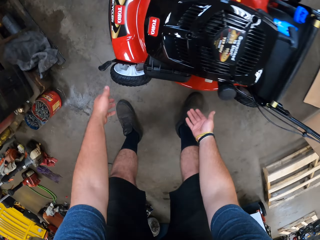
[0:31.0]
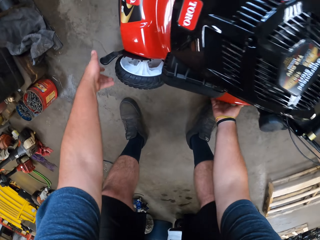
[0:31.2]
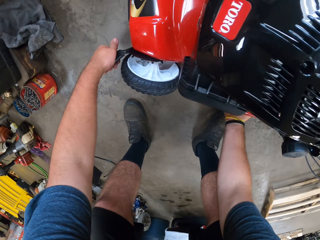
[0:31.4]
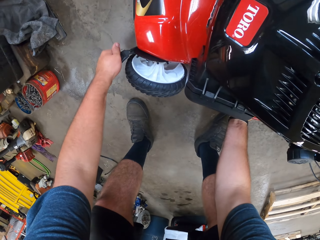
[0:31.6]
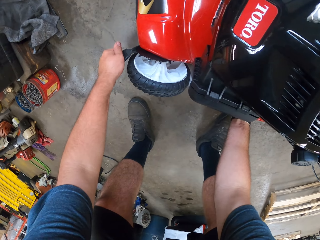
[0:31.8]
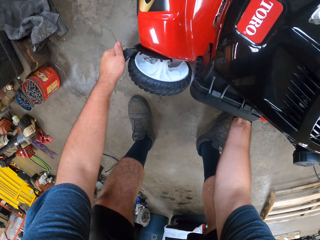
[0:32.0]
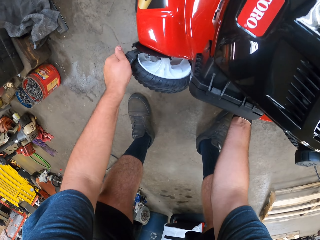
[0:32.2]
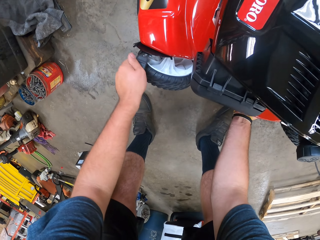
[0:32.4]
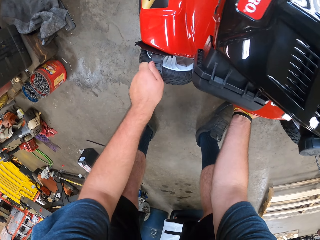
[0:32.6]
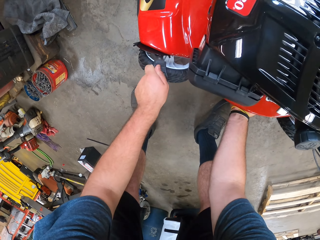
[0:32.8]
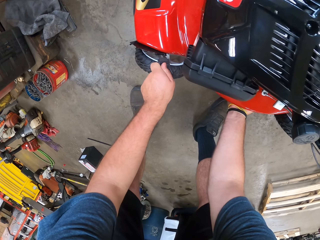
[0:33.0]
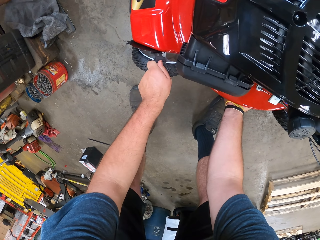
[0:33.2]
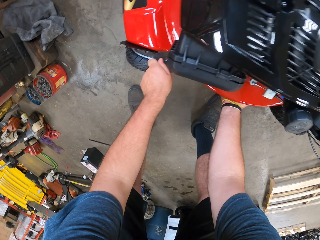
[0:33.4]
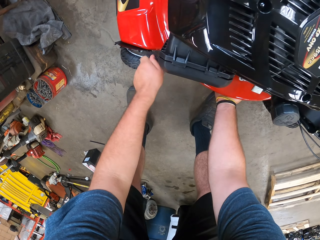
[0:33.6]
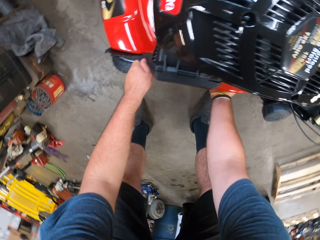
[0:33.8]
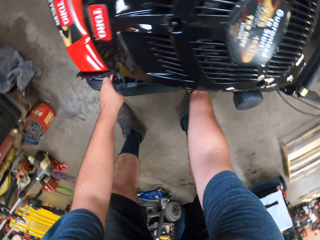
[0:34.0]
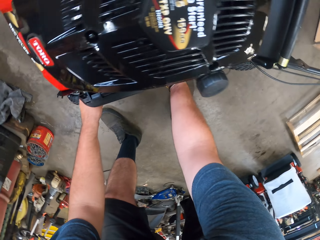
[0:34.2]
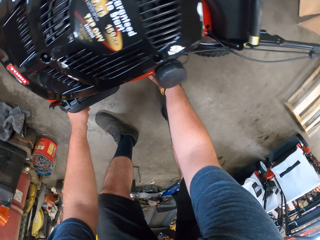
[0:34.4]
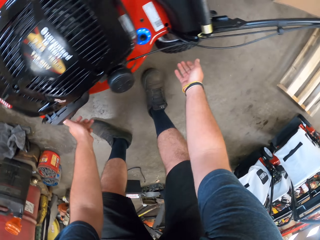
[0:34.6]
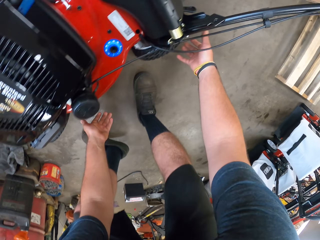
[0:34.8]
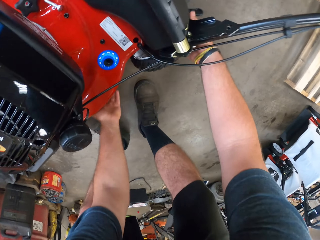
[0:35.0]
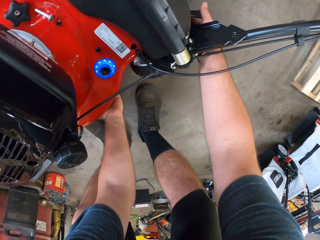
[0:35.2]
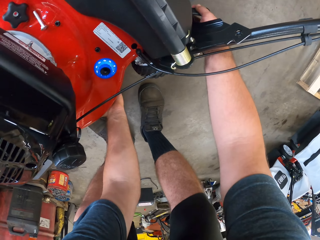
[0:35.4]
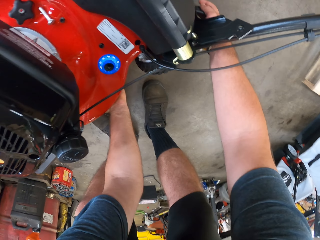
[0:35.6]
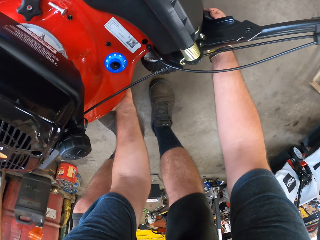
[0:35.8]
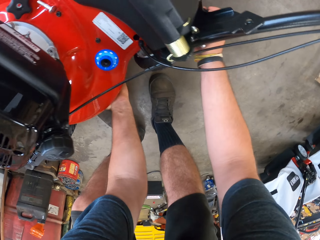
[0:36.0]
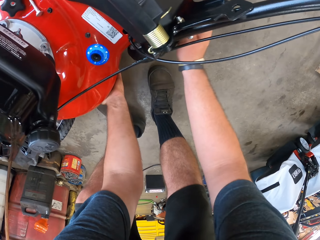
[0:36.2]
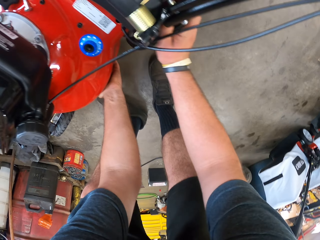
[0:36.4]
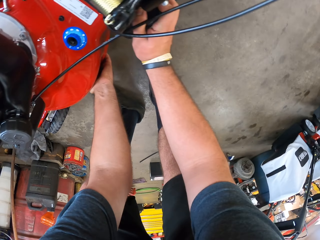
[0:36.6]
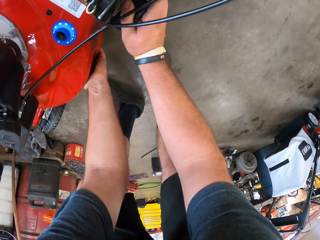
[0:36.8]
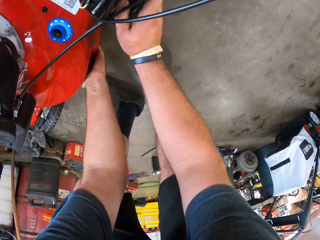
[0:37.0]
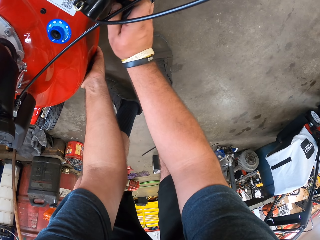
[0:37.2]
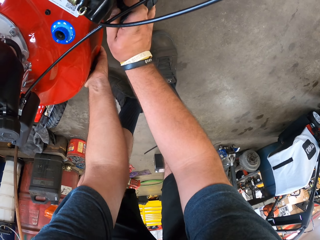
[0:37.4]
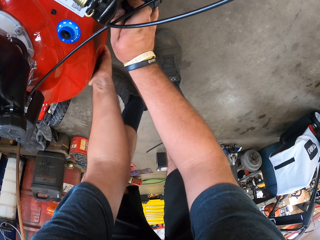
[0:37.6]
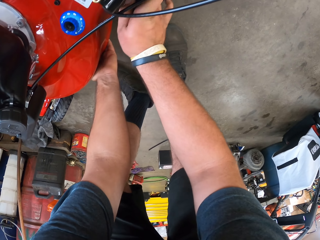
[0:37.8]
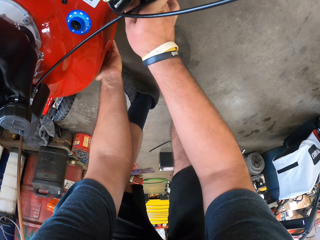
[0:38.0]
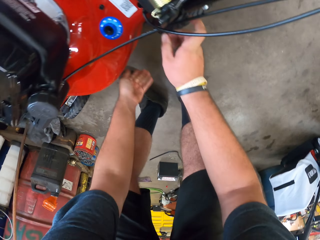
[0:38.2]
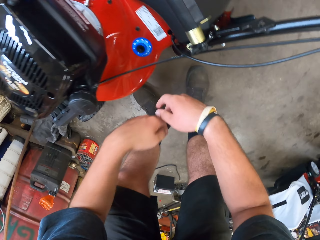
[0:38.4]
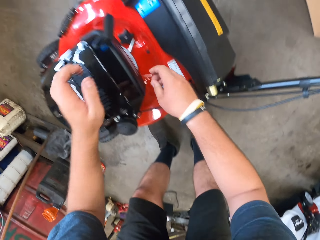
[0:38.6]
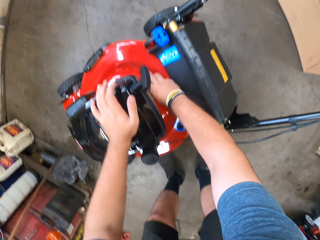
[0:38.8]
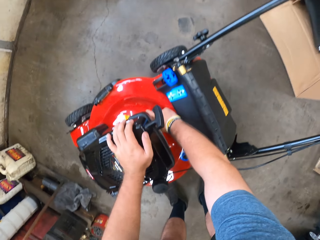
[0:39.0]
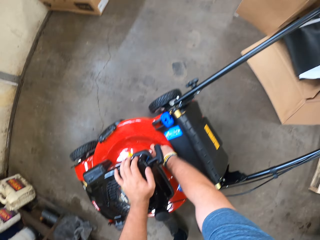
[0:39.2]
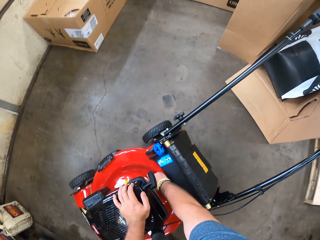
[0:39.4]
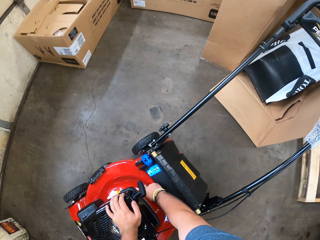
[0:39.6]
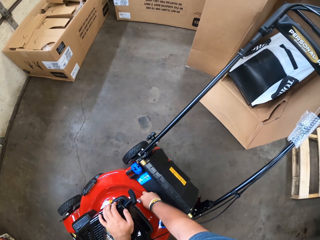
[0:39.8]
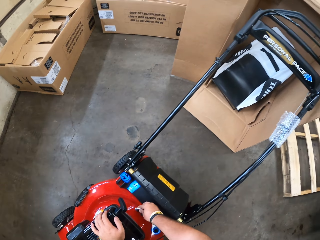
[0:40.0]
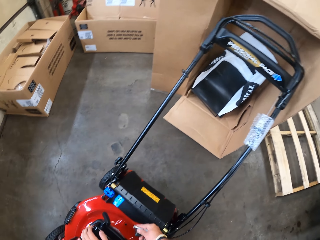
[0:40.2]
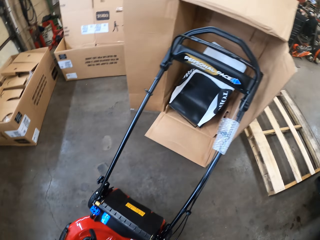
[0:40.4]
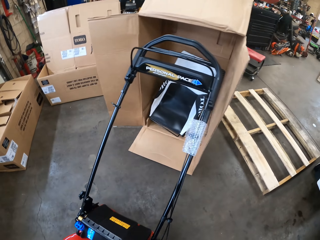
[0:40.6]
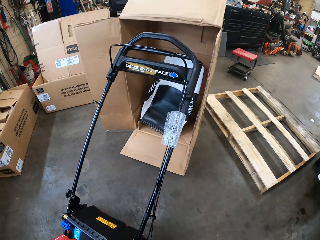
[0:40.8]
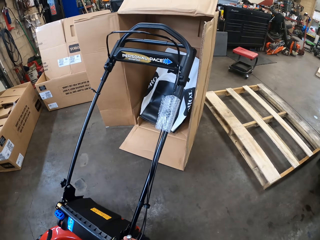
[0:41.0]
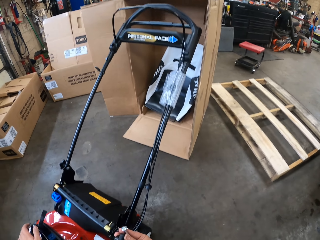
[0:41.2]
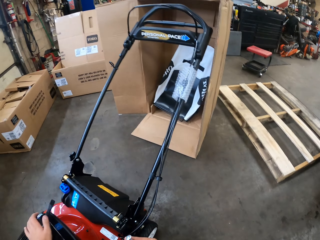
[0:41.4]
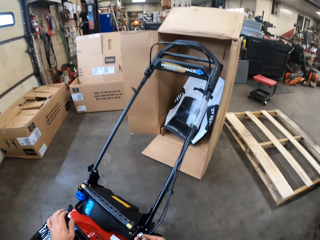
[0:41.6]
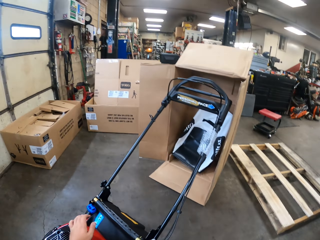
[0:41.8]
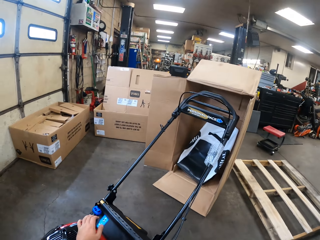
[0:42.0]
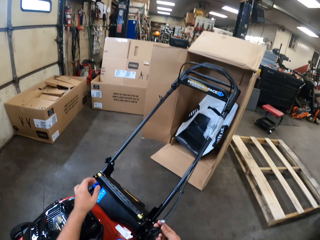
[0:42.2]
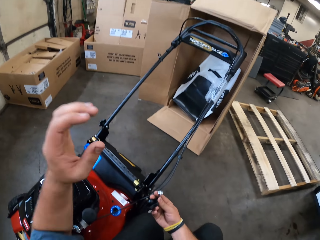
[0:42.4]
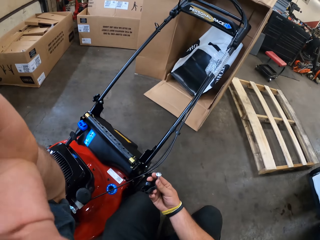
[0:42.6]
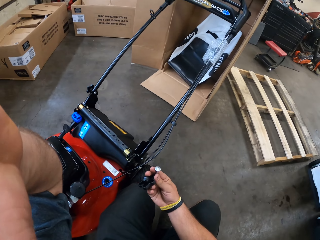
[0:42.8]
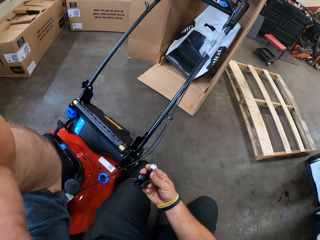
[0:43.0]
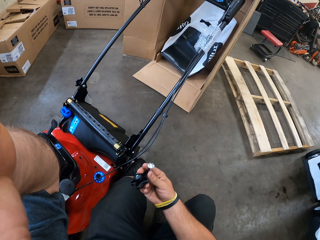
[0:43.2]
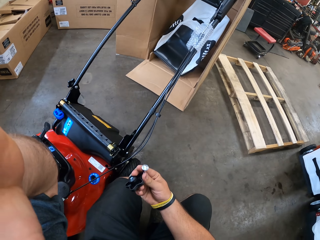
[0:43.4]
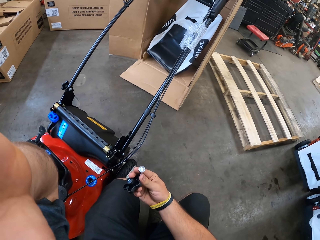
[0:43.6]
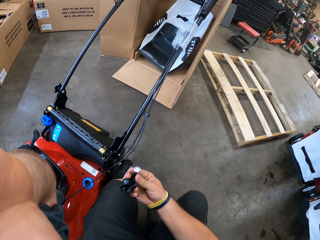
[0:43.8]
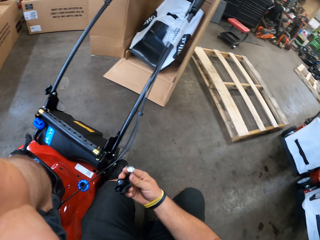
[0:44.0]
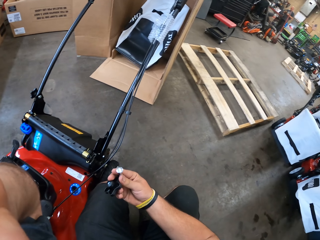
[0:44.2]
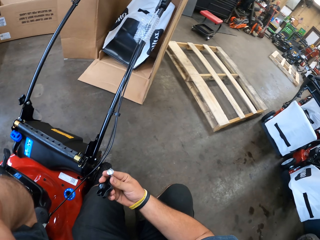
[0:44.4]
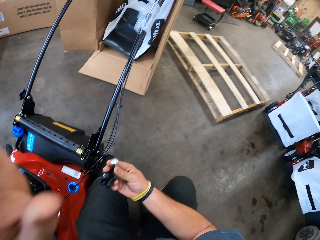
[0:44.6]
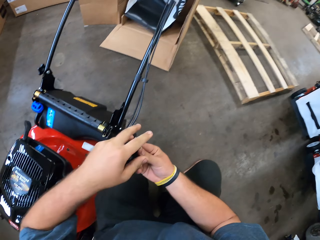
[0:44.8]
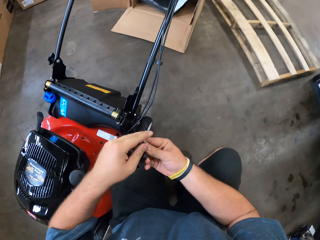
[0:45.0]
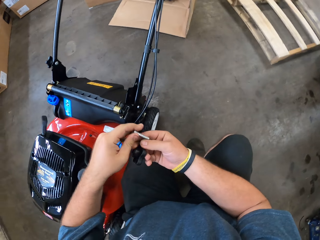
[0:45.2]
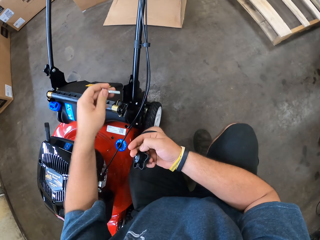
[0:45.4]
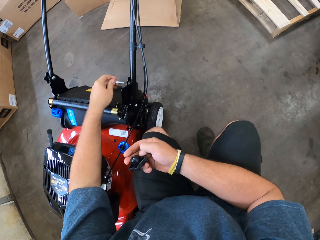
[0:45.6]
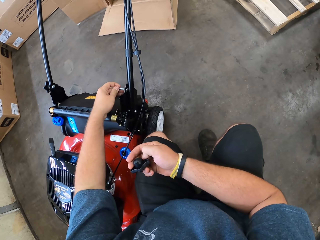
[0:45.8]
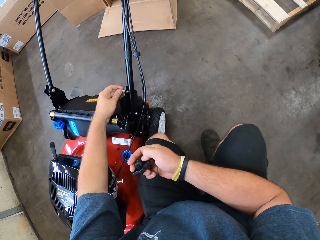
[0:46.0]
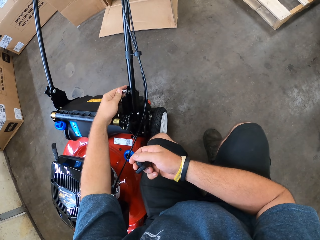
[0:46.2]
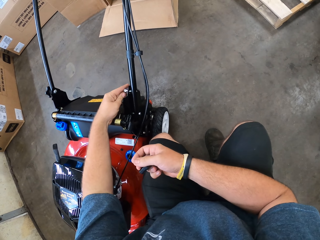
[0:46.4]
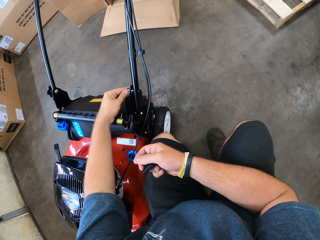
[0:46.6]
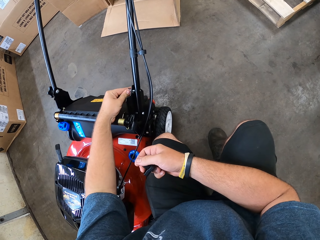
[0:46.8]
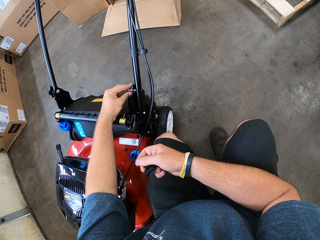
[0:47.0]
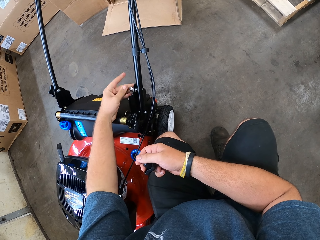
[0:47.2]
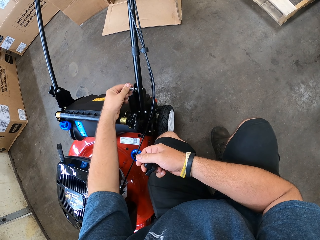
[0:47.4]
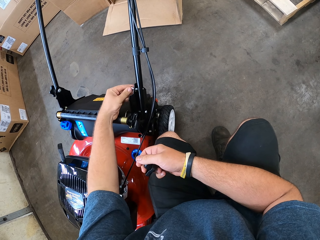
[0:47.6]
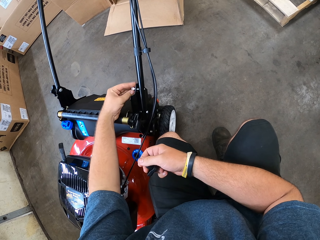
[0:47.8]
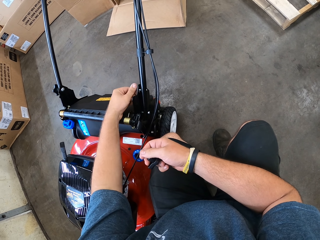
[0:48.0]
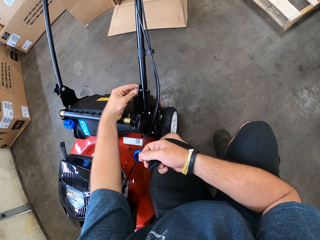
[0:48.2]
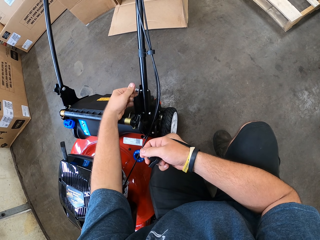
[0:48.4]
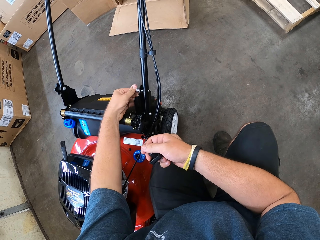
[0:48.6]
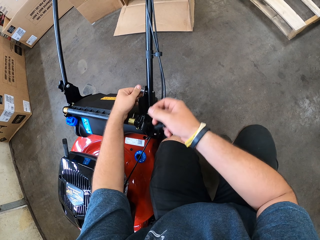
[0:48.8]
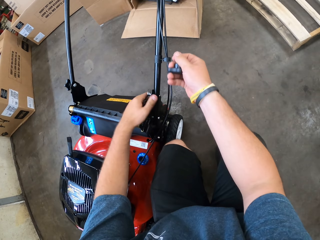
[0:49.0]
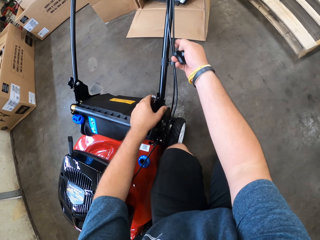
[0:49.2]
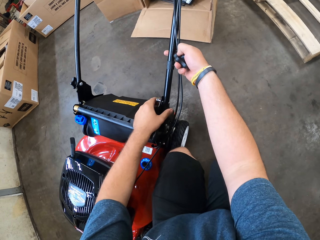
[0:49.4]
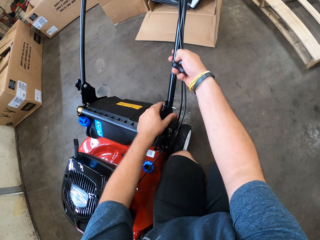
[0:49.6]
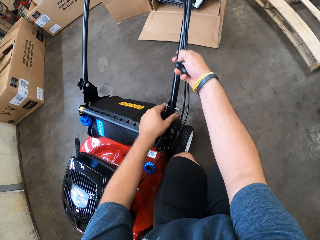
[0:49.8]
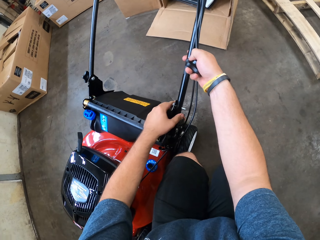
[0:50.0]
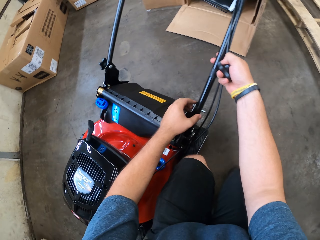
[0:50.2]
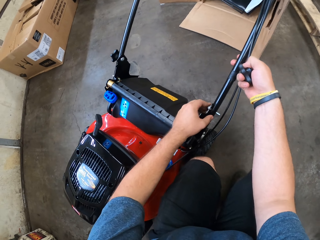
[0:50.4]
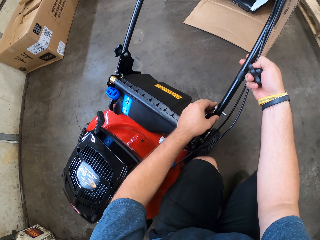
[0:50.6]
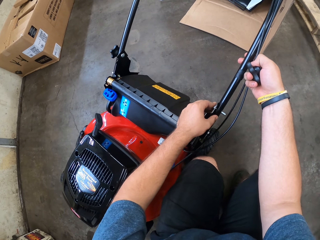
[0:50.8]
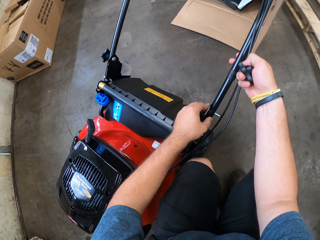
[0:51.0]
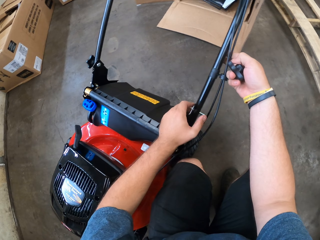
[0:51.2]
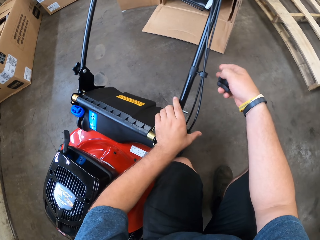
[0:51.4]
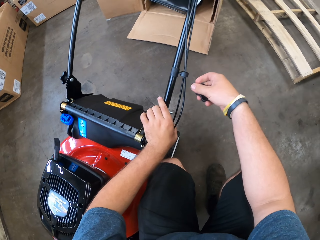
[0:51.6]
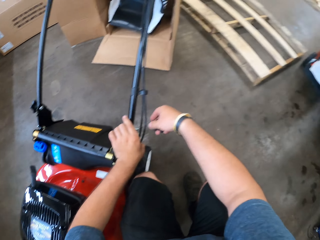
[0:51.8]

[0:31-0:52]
The camera wearer bends down on the floor. He turns something on the lawn mower wheel. He holds both the height handle and the grass basket, and pulls the height handle backward. He holds the fan board of the machine. He removes the hand from the machine. He holds the engineering shell. He picks up a bolt. He looks around. He opens the bolt from the engineering shell. He holds the bolt on his hand. He fixes the bolt on the lower armrest hole on the lawn mower.
